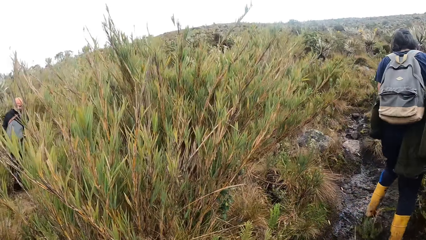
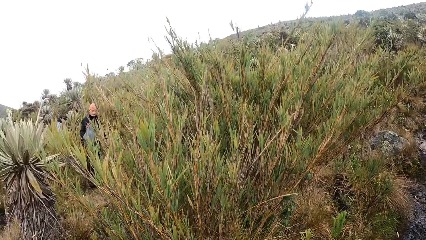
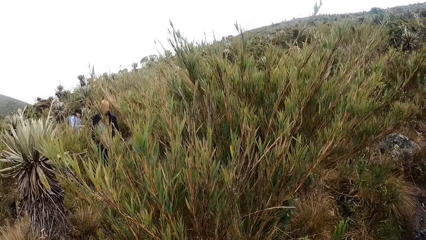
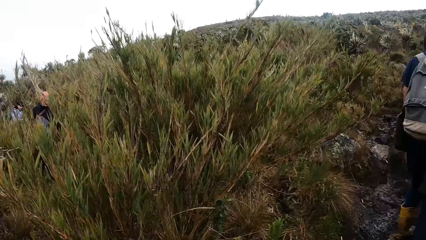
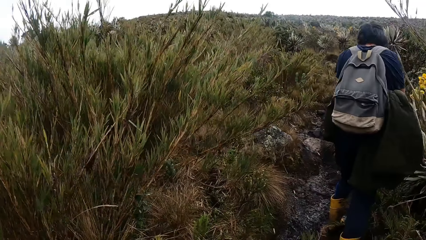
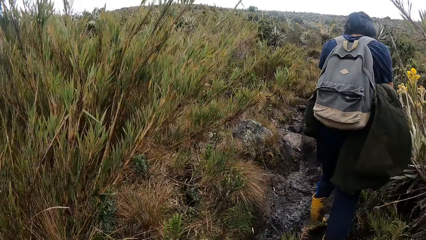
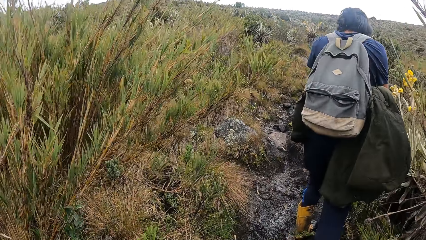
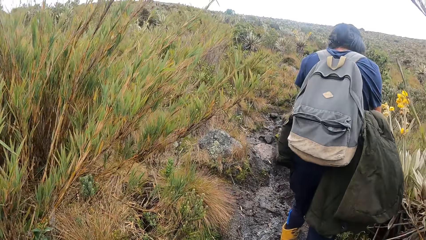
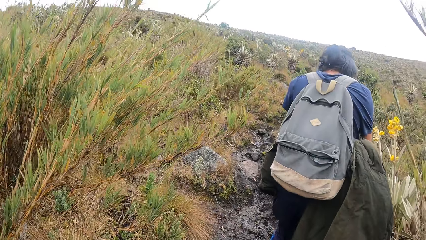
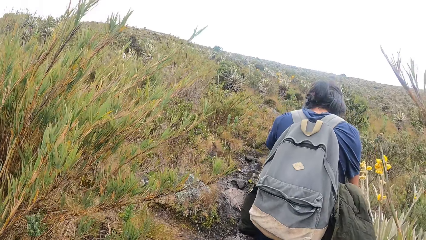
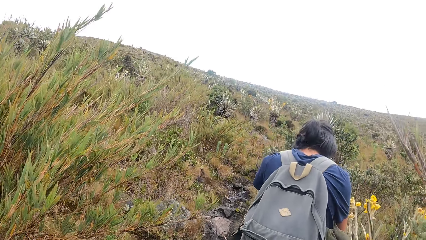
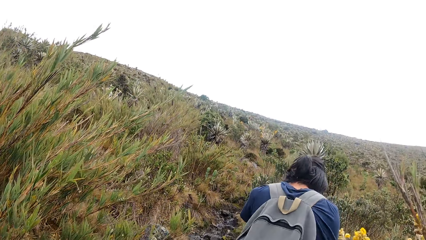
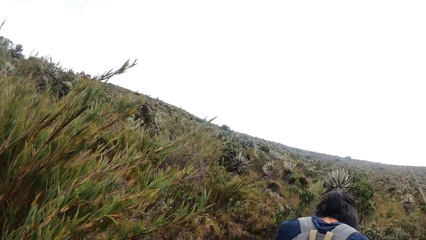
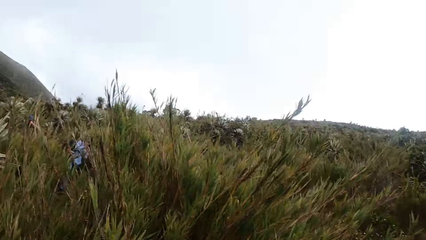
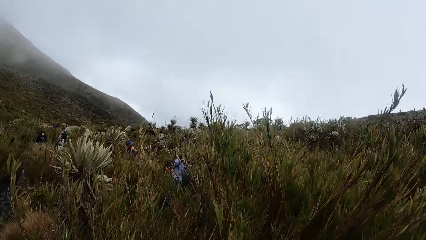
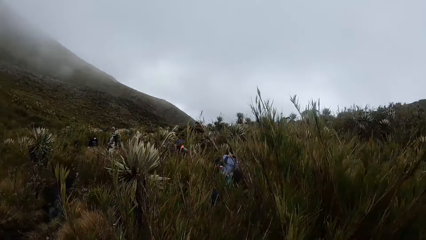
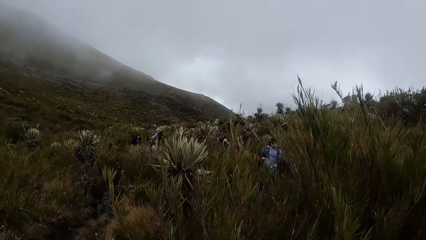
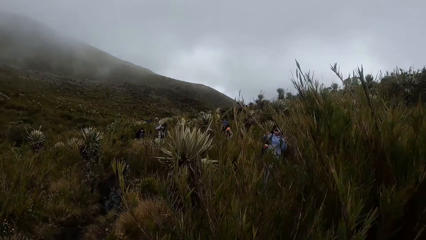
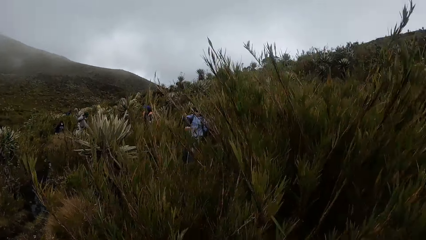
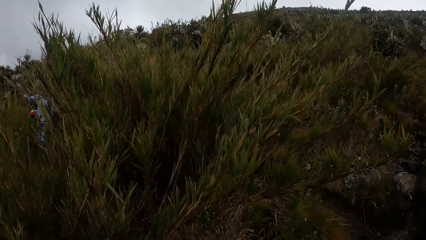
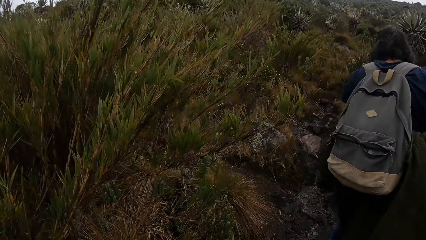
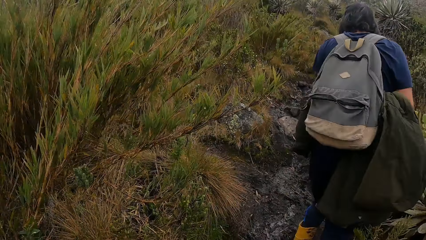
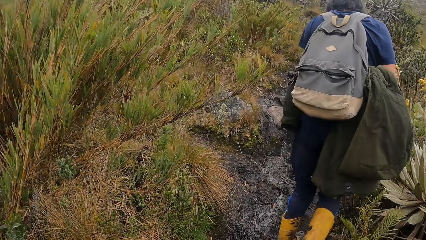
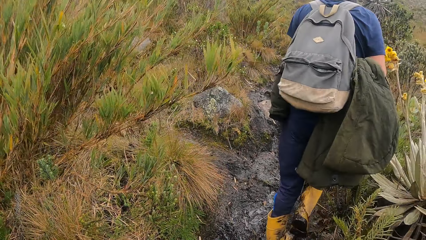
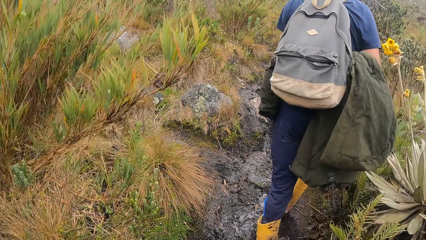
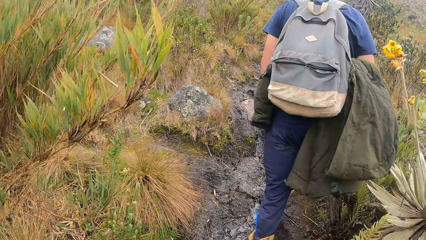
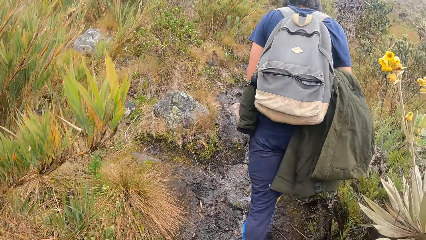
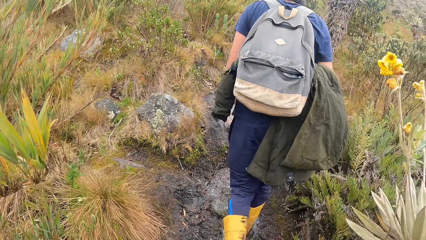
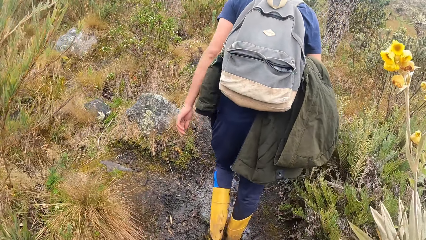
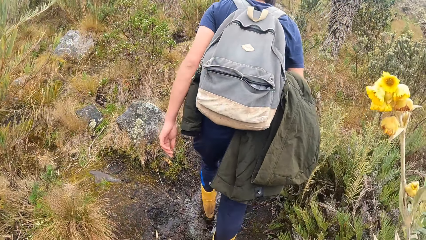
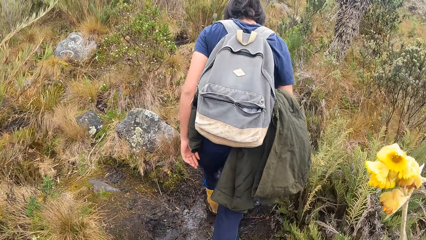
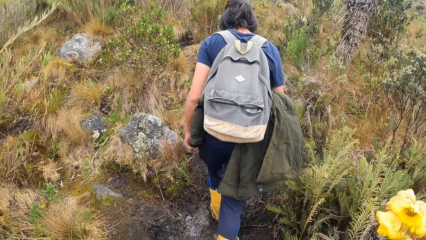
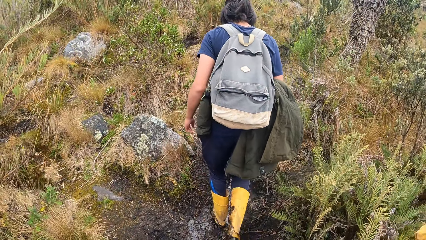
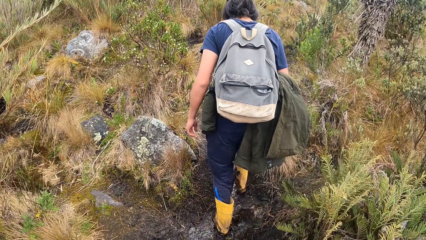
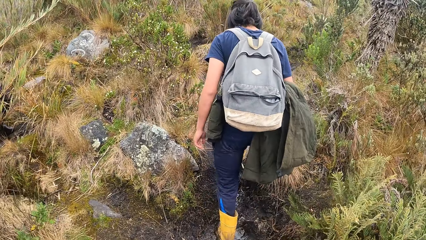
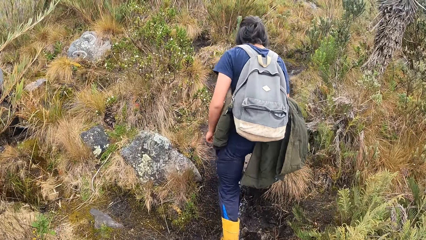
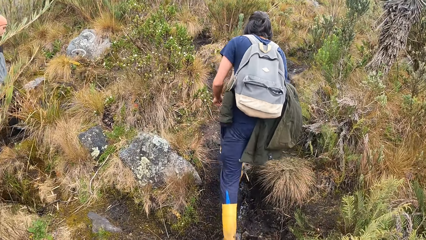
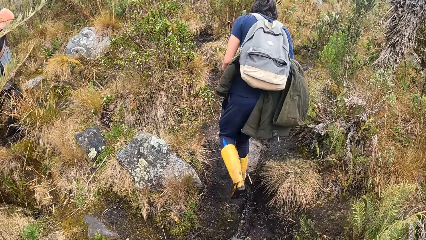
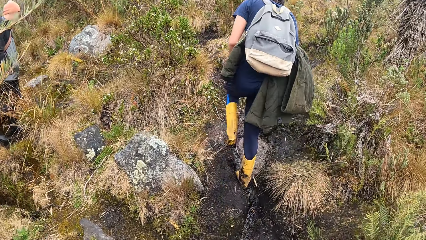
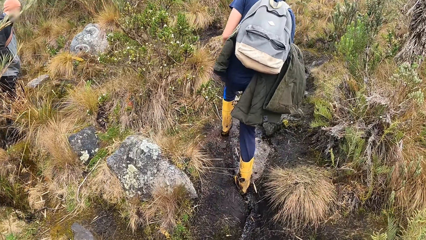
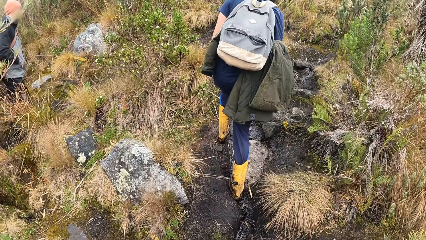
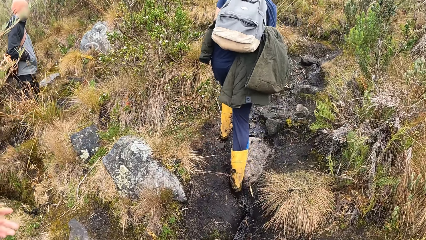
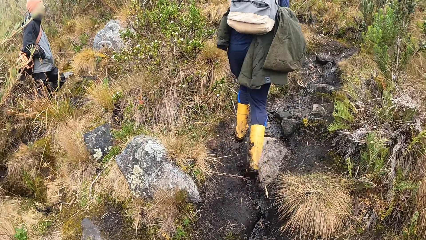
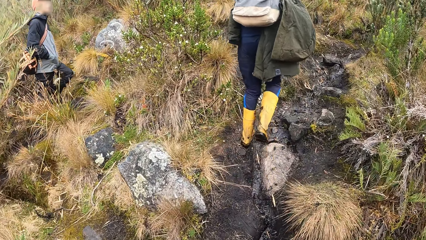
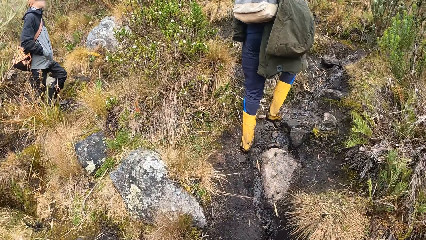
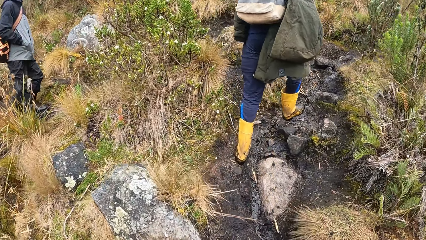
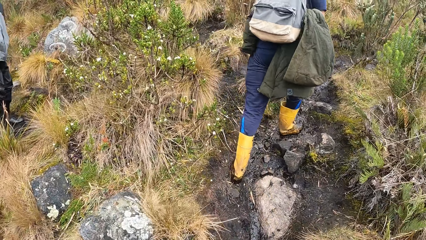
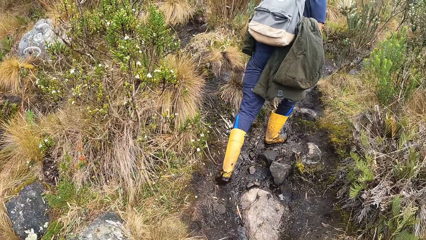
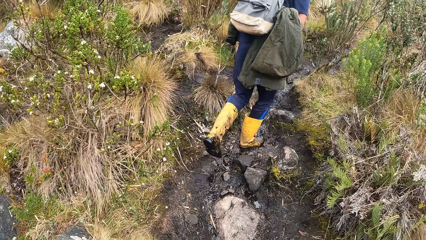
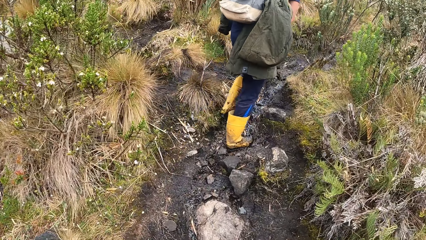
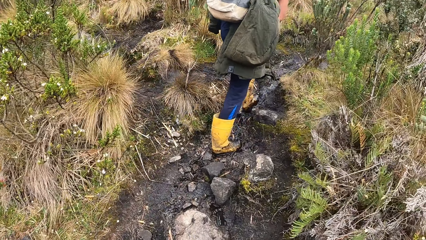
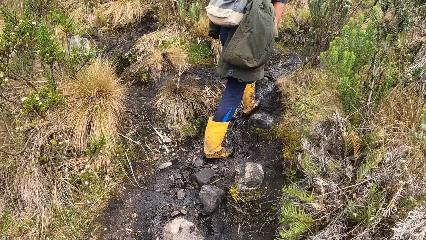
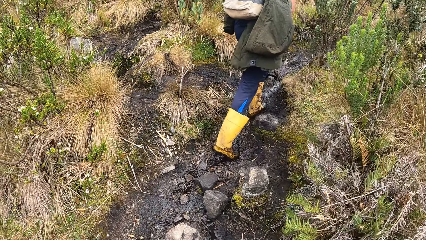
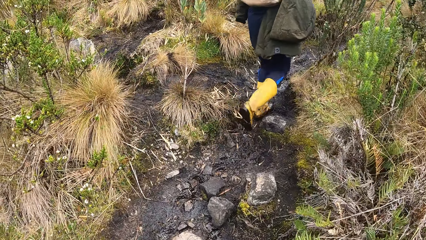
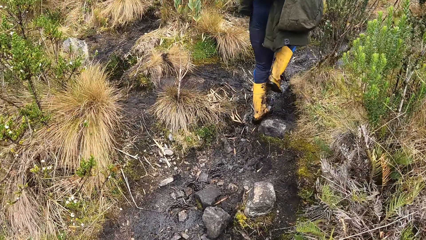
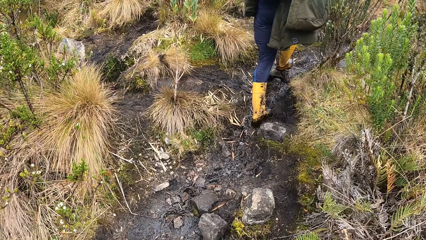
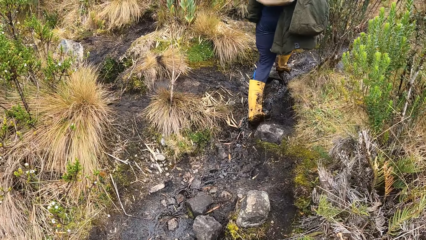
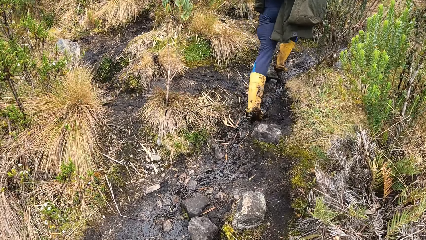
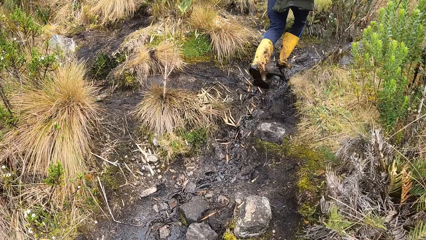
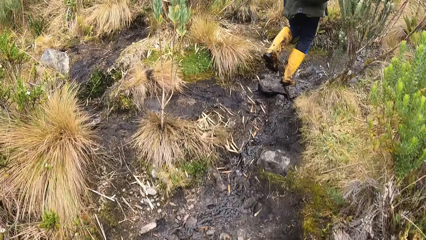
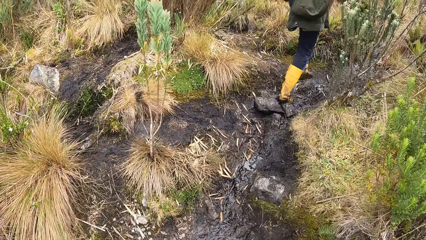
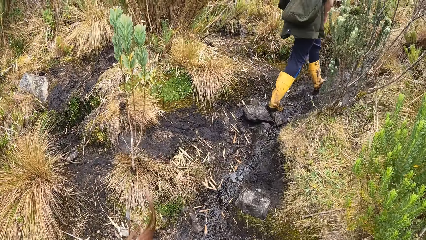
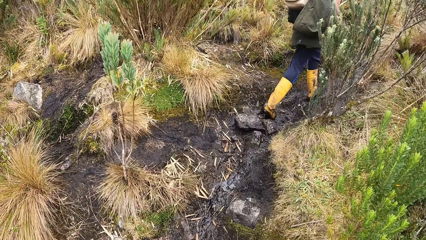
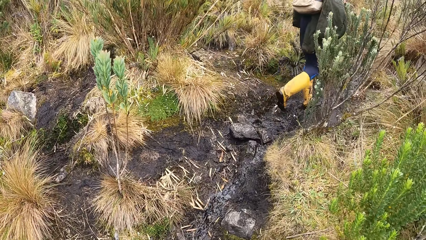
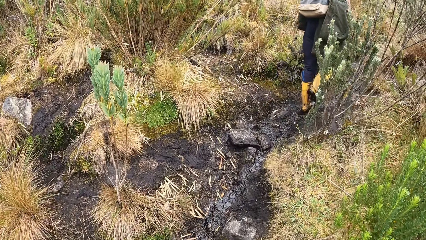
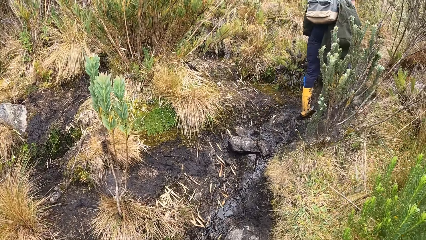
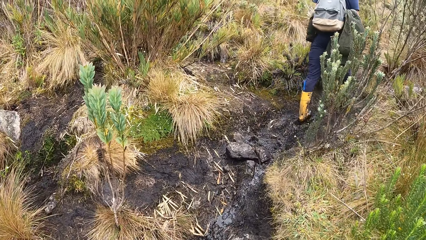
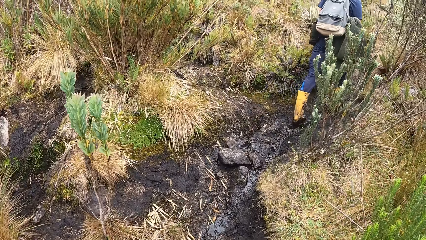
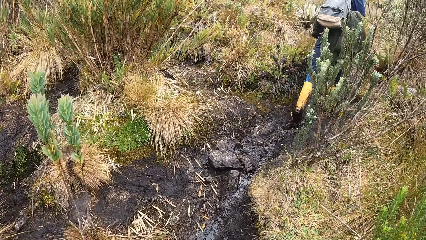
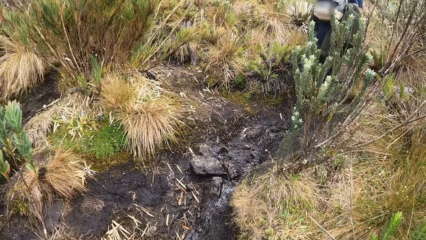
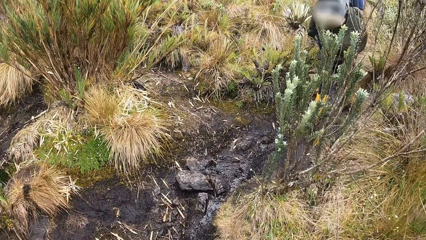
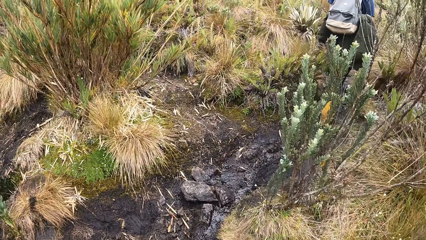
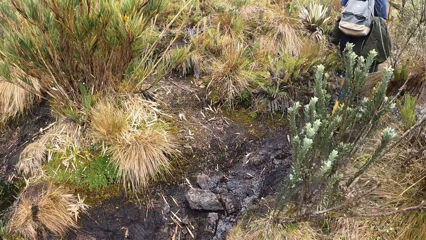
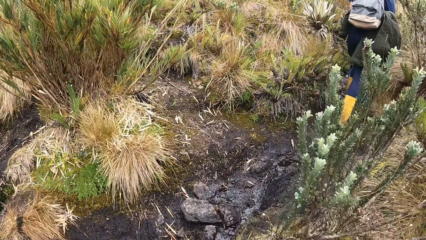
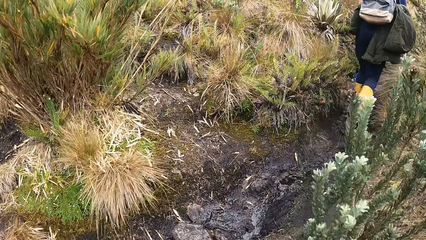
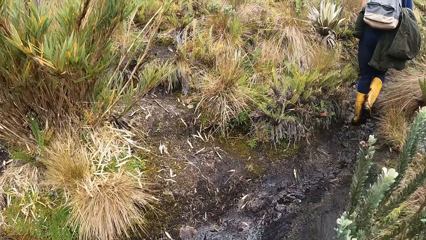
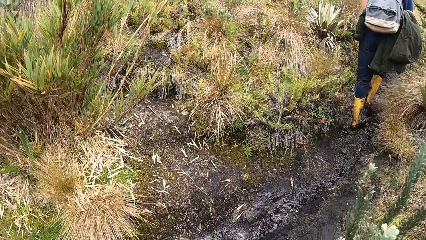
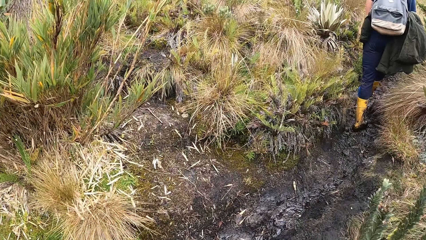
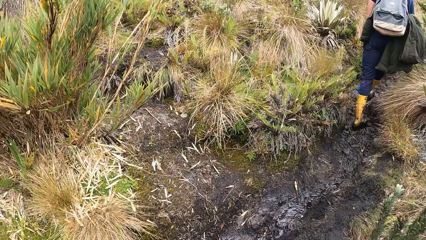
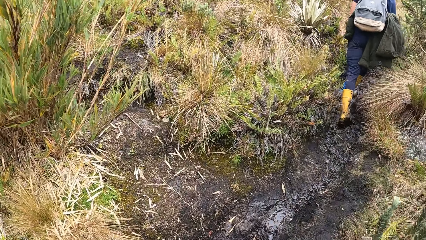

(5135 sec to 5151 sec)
The camera wearer looks around. A man goes up the mountain. Another man climbs the mountain. The camera wearer climbs the mountain and walks around the forest.
